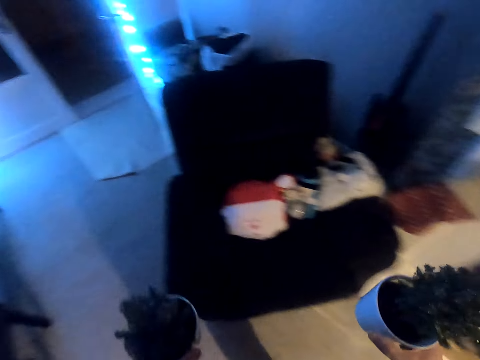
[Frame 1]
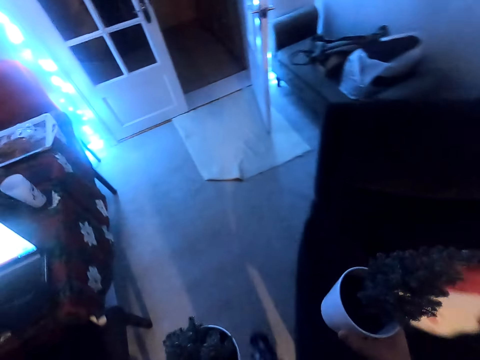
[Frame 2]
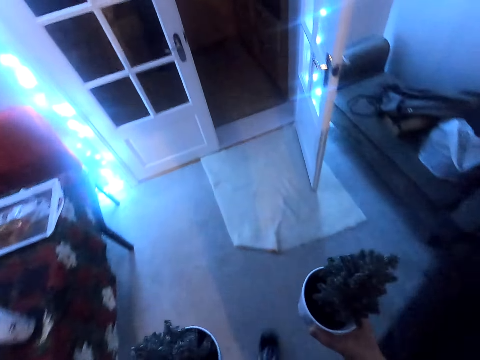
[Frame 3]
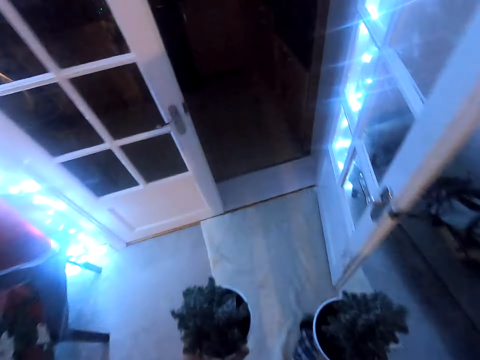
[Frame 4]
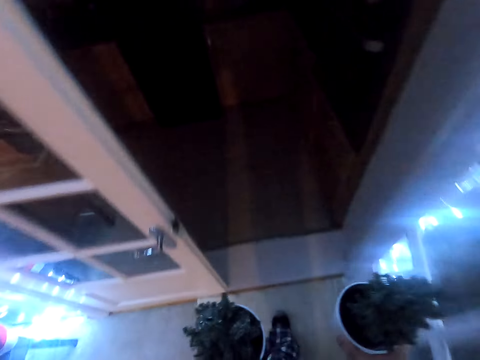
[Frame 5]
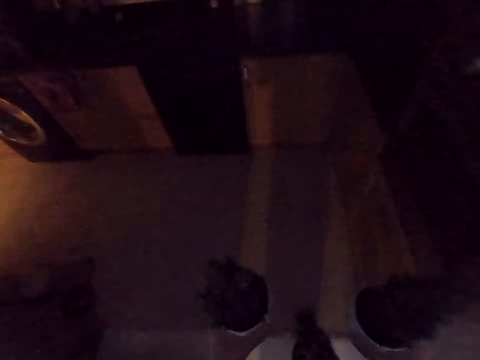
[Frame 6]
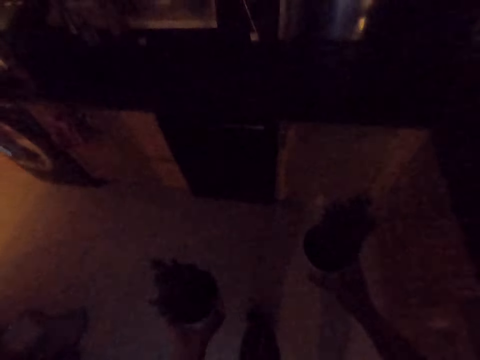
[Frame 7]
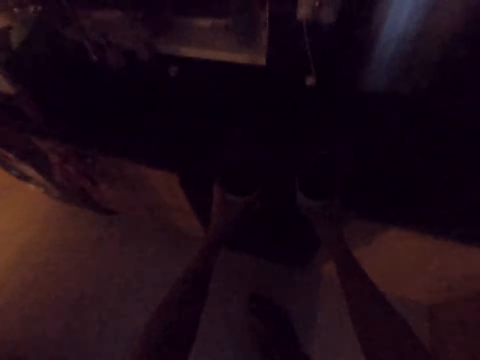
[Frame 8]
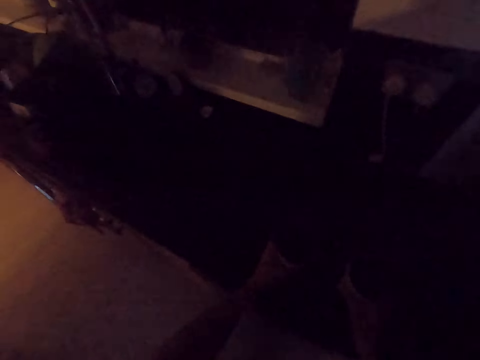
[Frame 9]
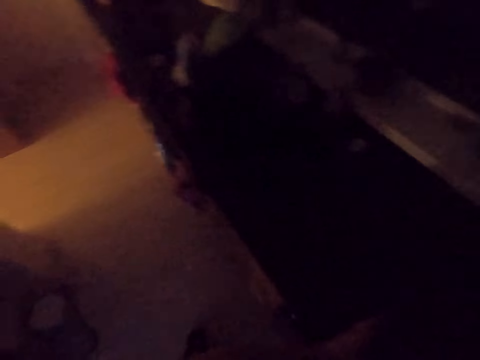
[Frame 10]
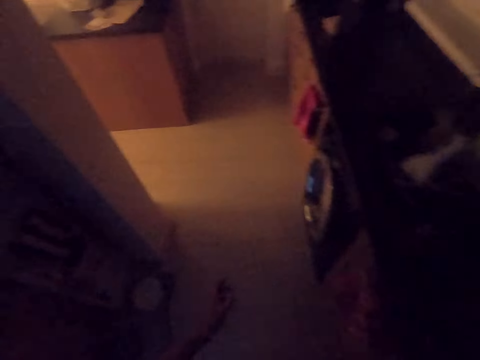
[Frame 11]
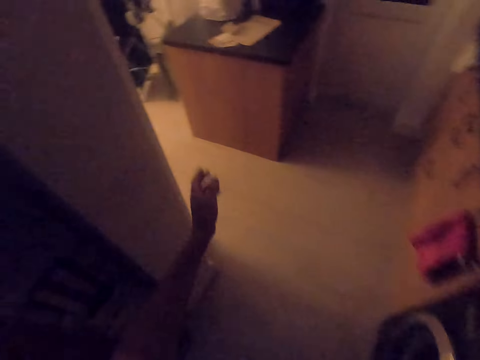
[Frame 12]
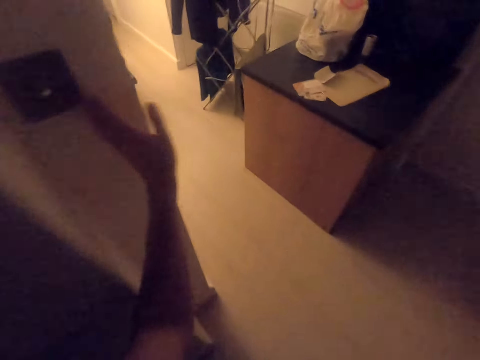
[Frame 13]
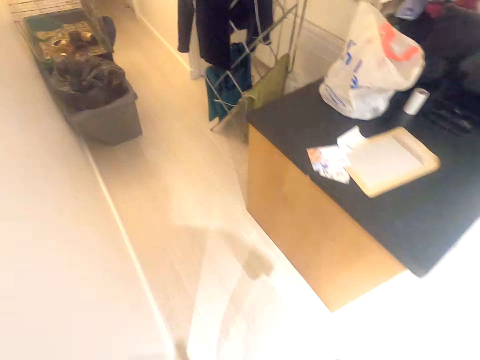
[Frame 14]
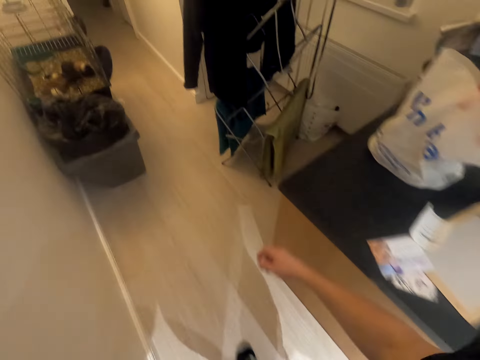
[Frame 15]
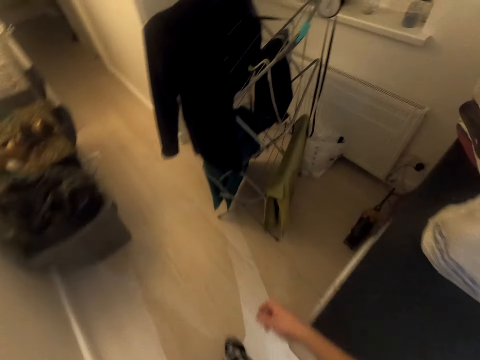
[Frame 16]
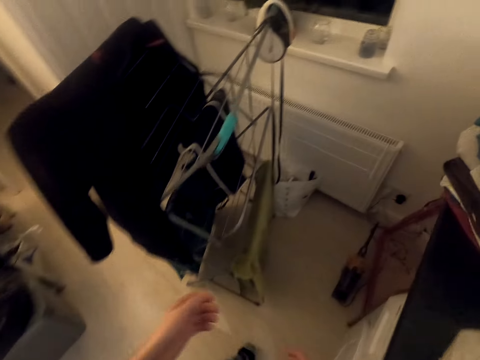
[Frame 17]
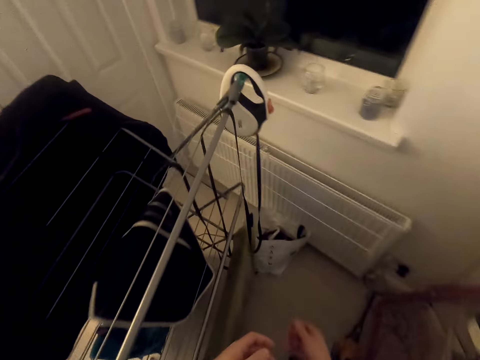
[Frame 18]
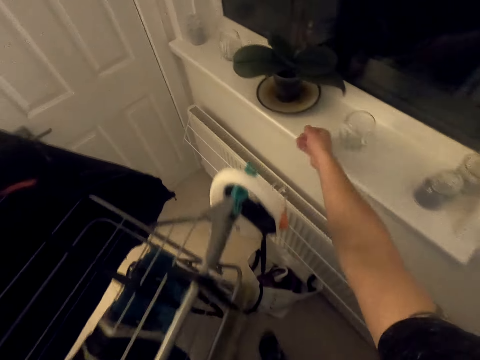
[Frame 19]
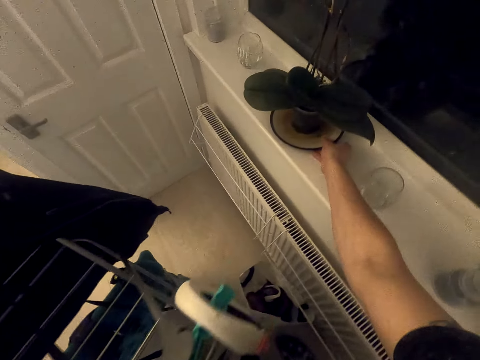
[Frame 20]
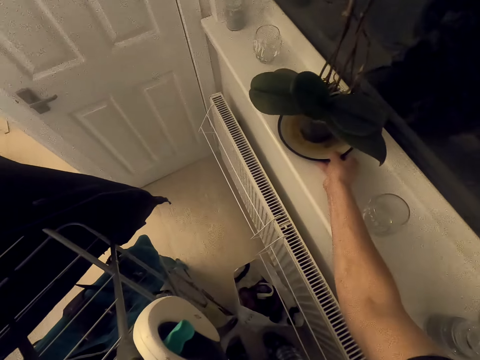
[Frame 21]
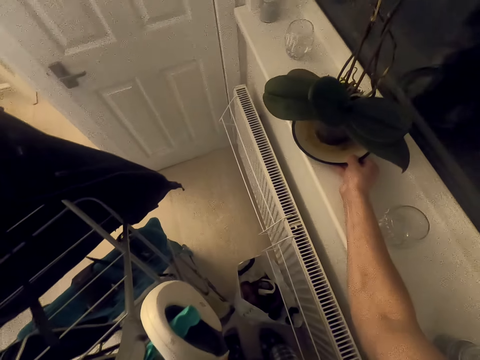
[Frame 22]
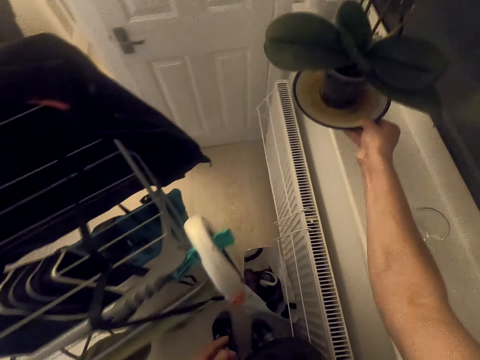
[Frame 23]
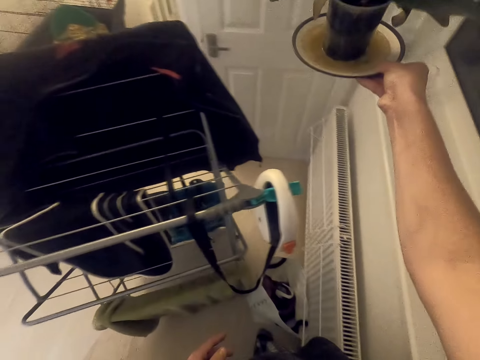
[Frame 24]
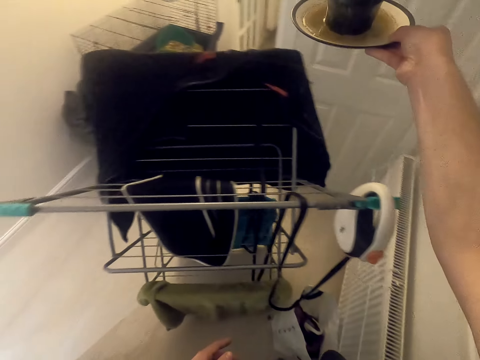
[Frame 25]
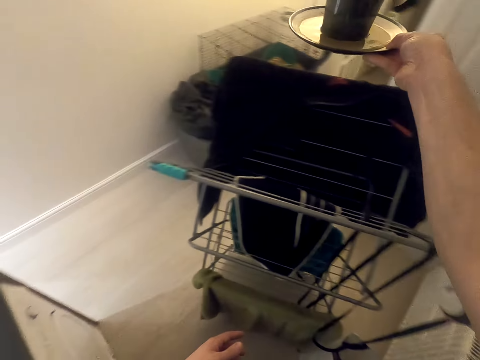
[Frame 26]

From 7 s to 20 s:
The camera wearer walks in the house. They put the flowers on the sink cabinet. They walk in the room. They switch the light on the wall. They take a flower from the cabinet.

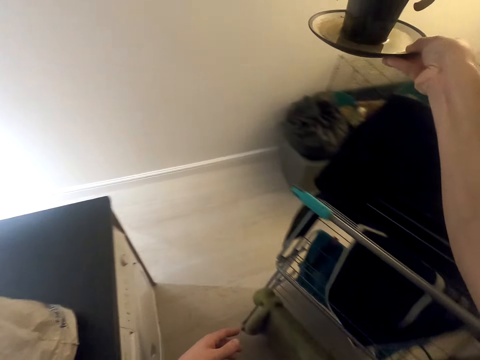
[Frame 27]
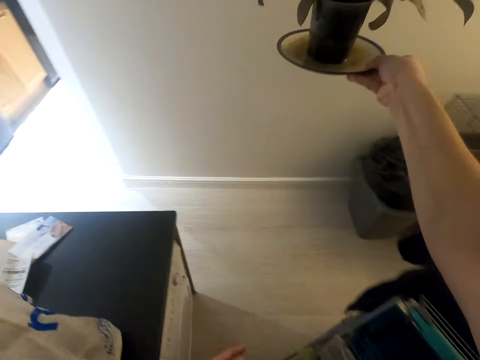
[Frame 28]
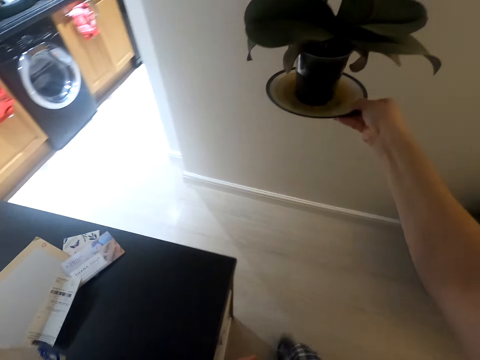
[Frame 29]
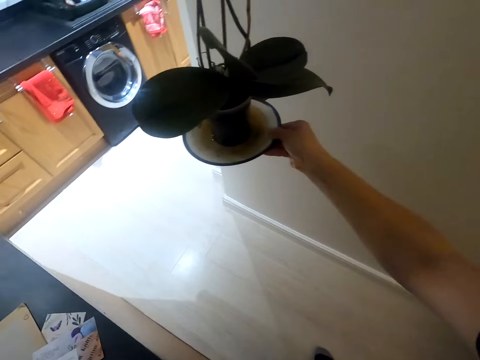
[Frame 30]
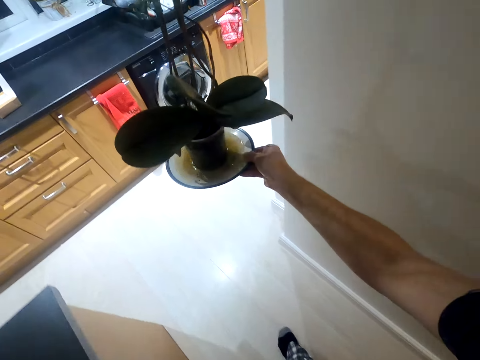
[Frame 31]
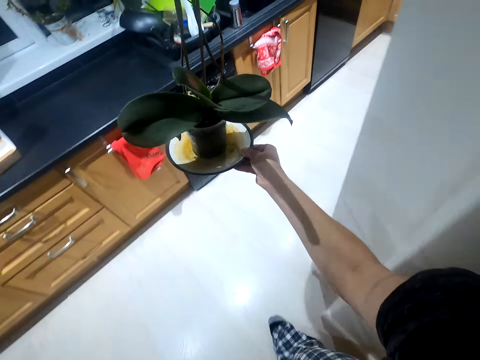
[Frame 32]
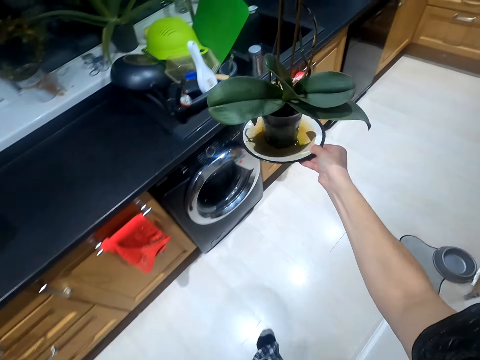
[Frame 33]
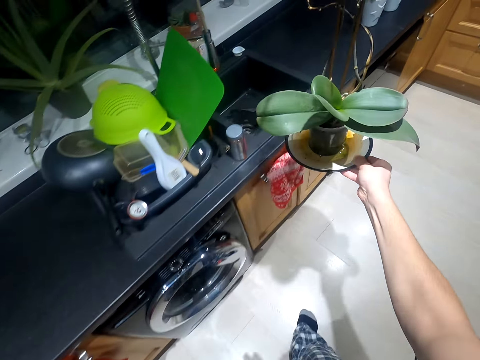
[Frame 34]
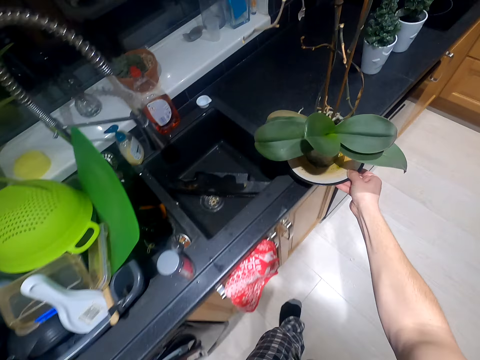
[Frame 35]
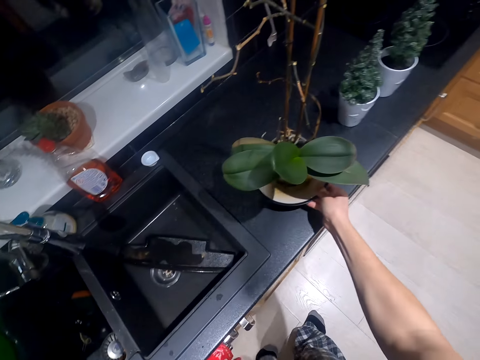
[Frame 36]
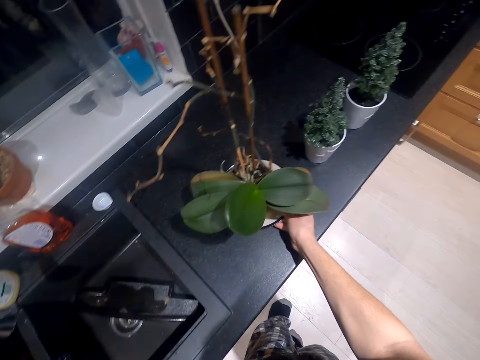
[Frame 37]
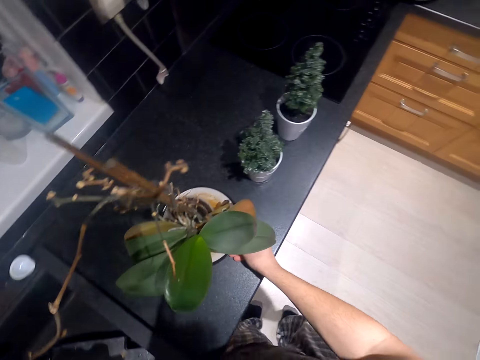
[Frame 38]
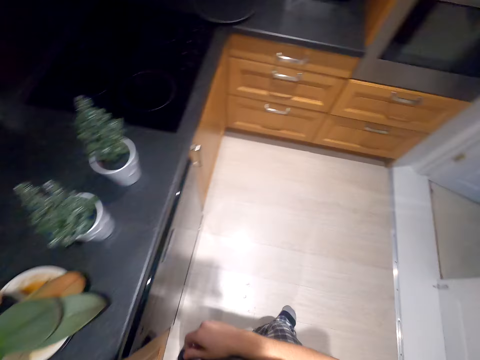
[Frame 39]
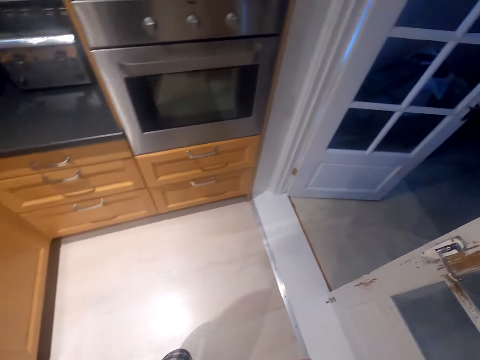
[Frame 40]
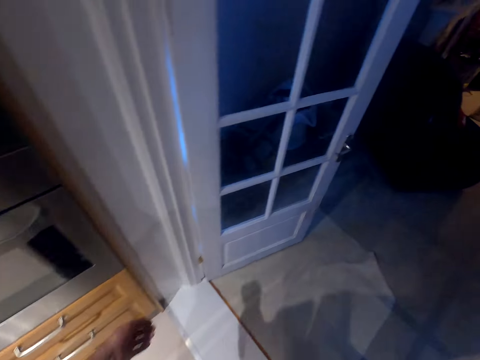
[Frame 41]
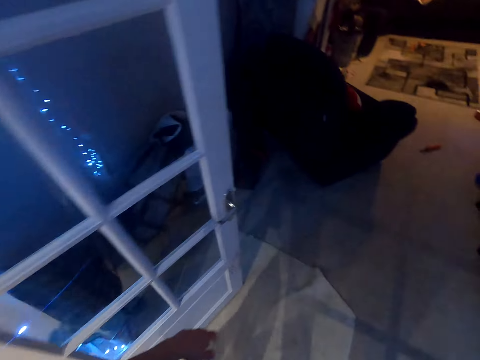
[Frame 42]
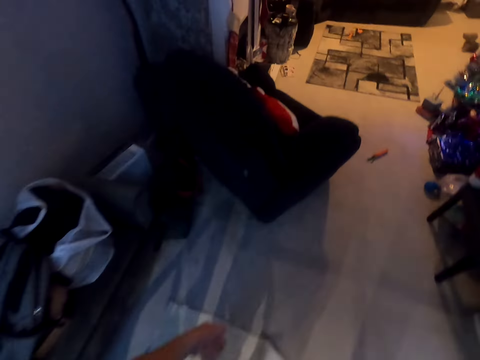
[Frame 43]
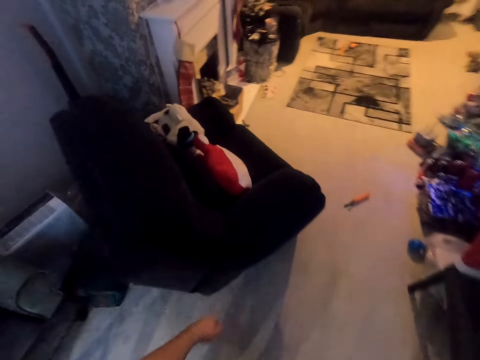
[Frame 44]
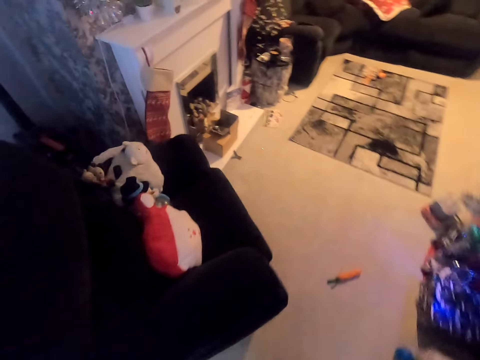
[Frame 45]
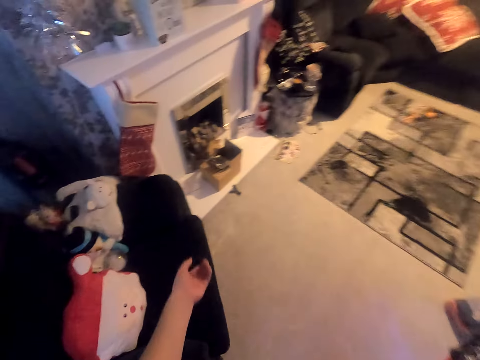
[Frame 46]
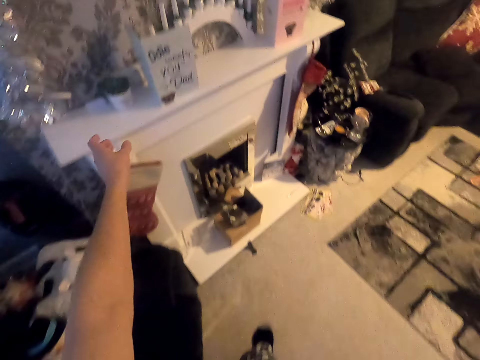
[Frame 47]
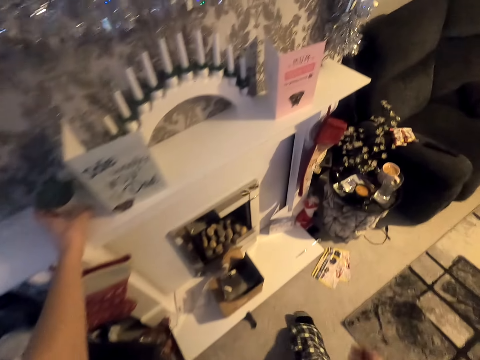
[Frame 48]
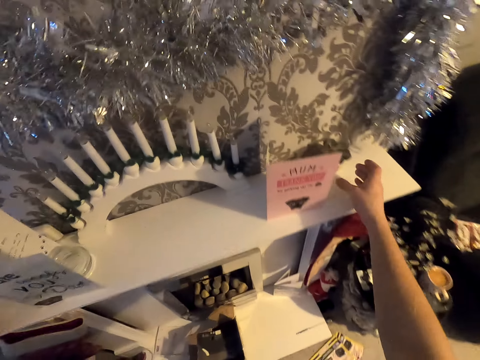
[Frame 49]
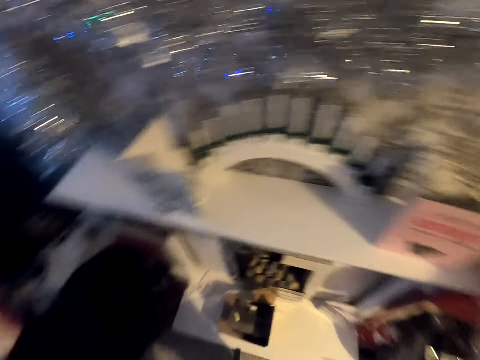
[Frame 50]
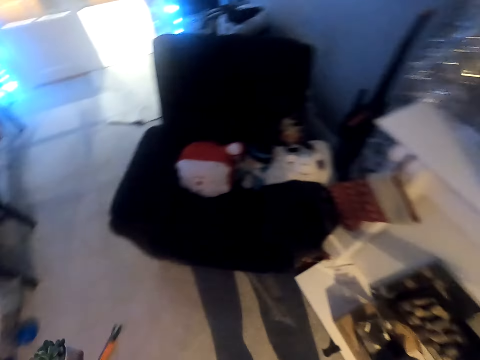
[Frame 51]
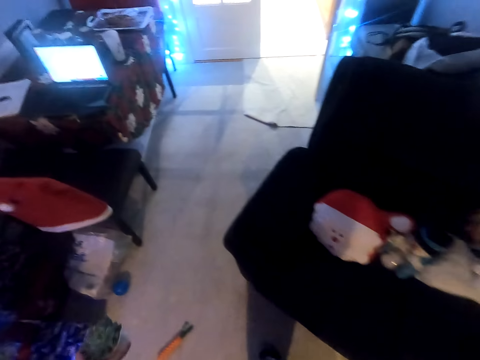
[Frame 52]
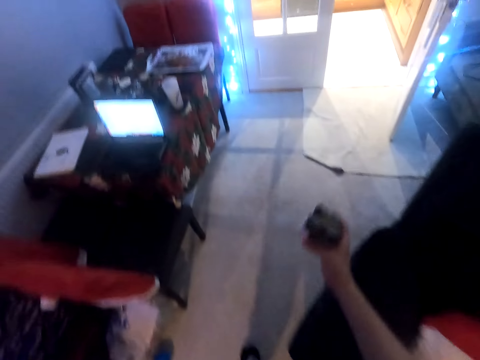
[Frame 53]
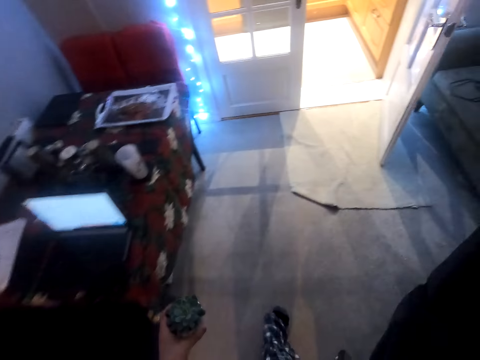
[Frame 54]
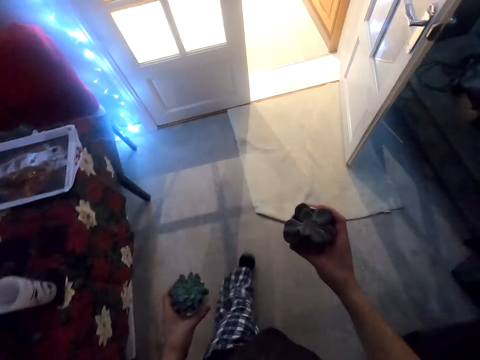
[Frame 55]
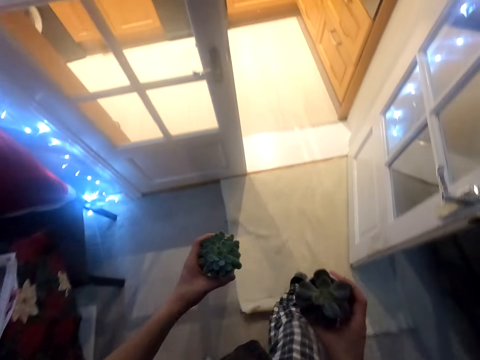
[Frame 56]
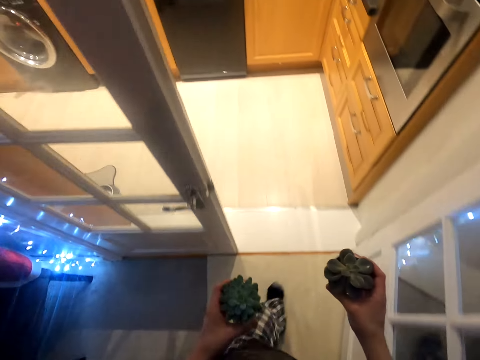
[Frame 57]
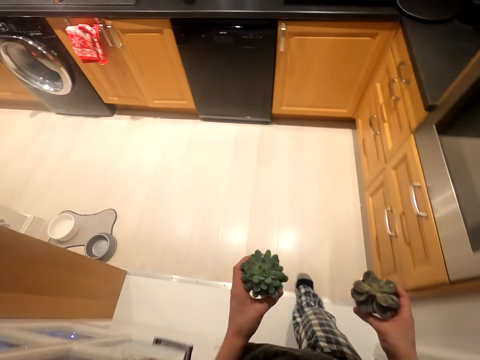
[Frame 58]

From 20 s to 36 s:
The camera wearer walks in the room. They put the flowers on the sink cabinet. They walk in the room. They take a flower pot on the left hand from the cabinet stand. They take a flower pot on the right hand. They walk in the house.
